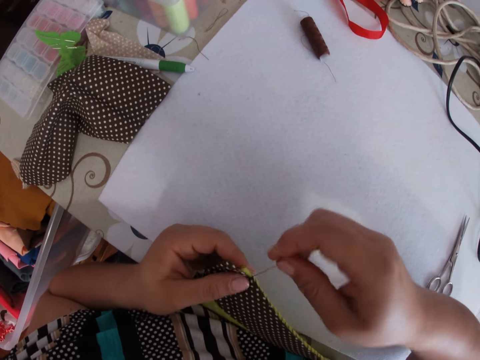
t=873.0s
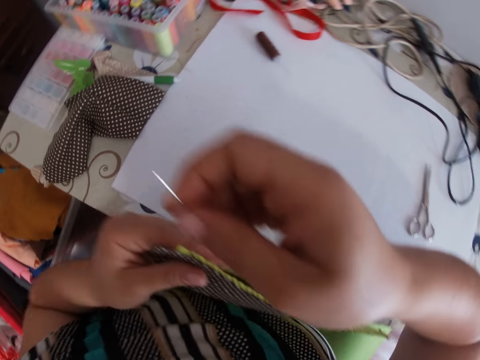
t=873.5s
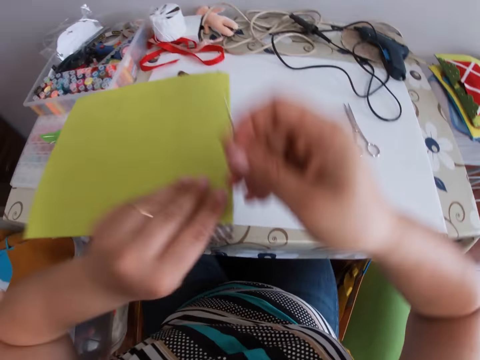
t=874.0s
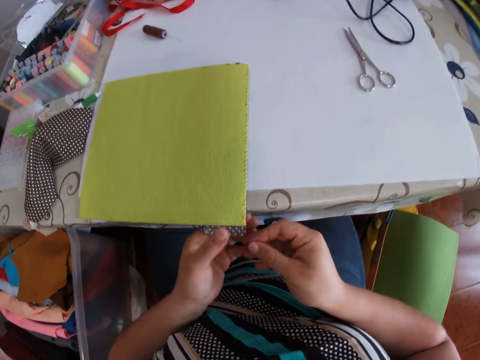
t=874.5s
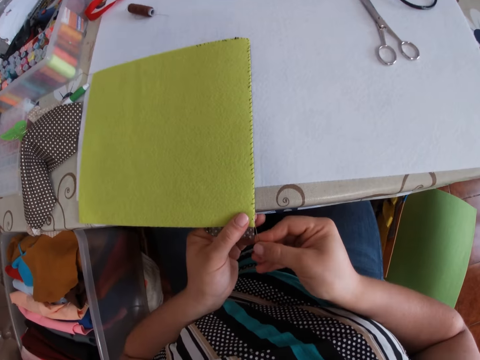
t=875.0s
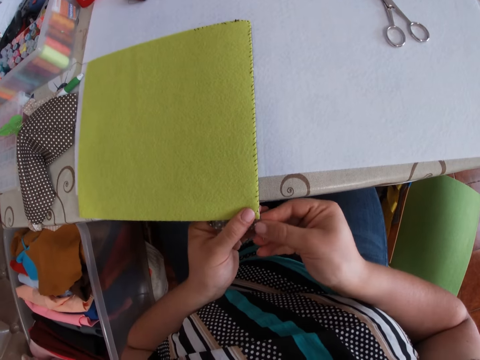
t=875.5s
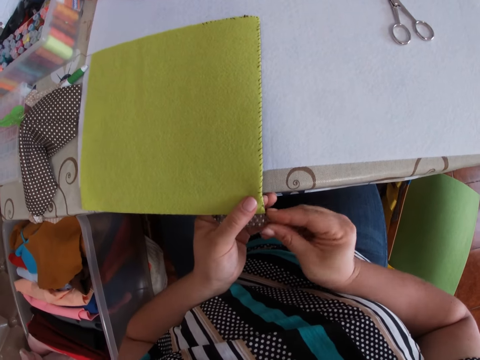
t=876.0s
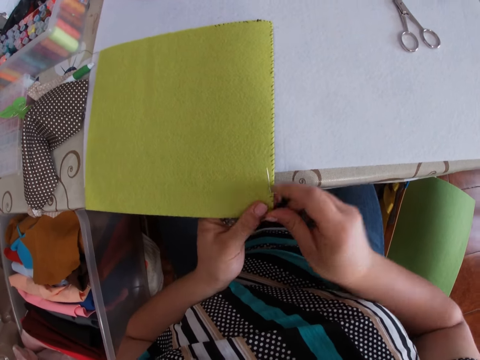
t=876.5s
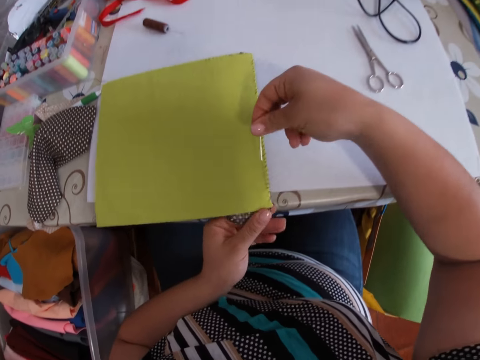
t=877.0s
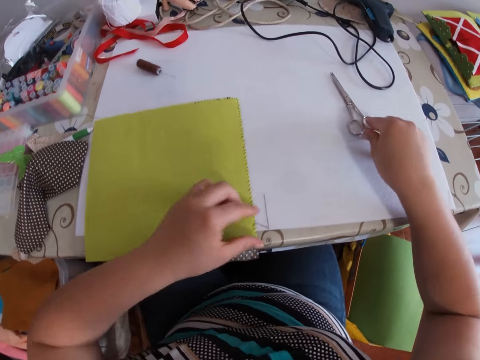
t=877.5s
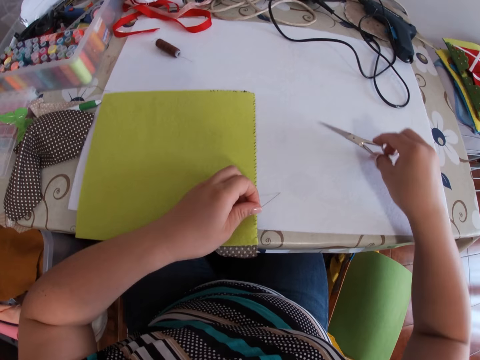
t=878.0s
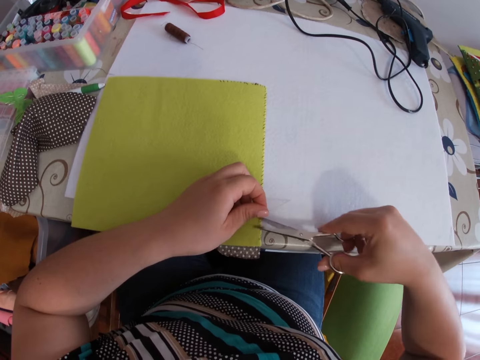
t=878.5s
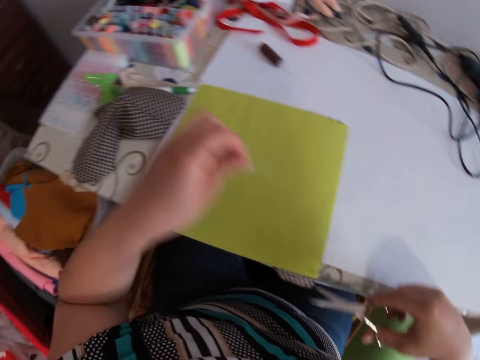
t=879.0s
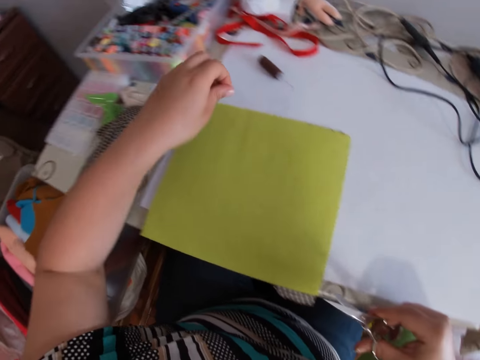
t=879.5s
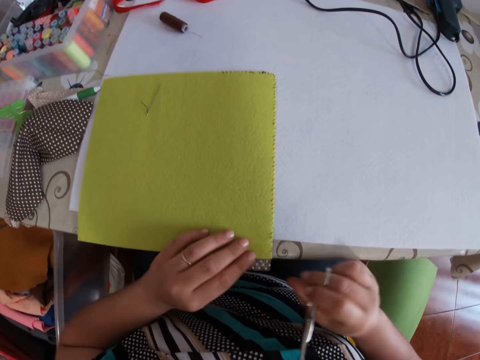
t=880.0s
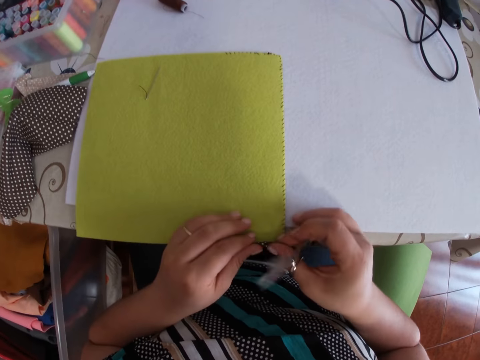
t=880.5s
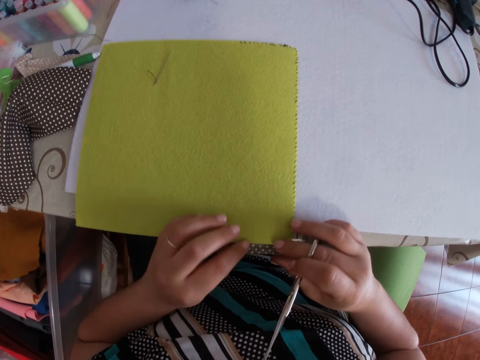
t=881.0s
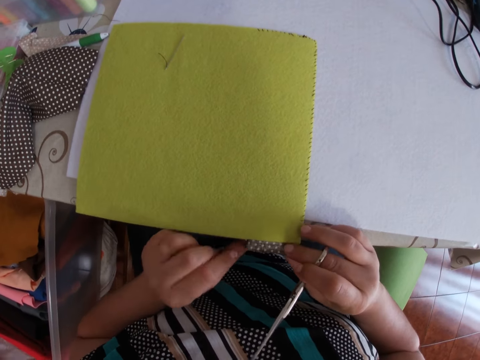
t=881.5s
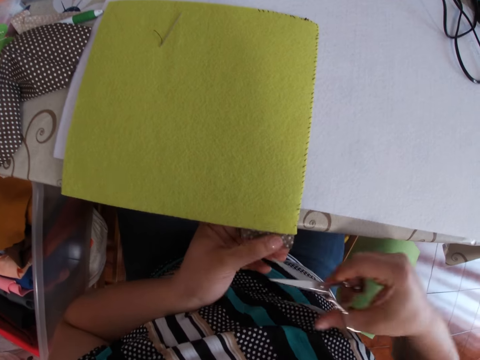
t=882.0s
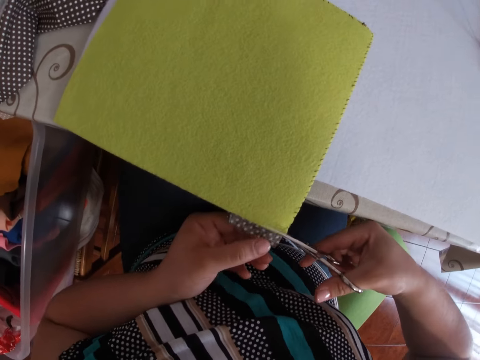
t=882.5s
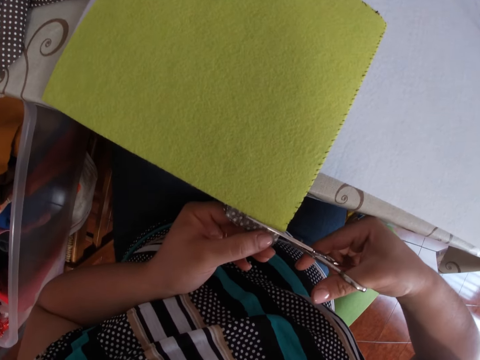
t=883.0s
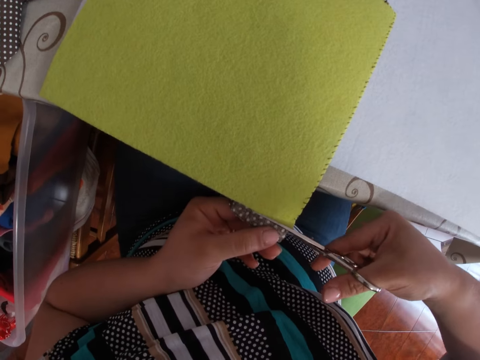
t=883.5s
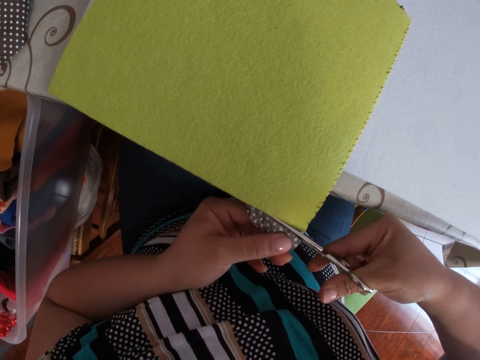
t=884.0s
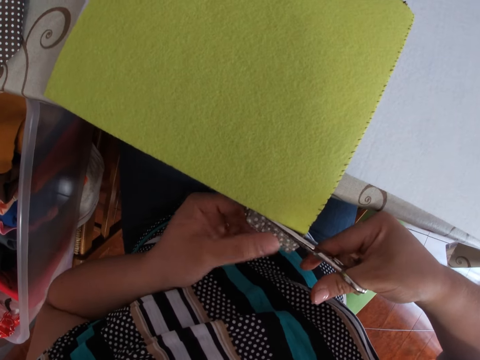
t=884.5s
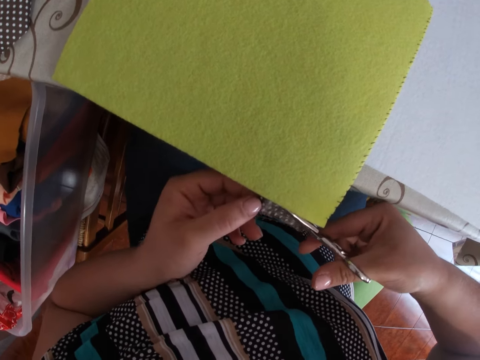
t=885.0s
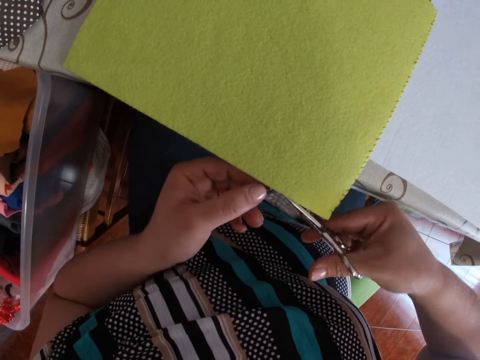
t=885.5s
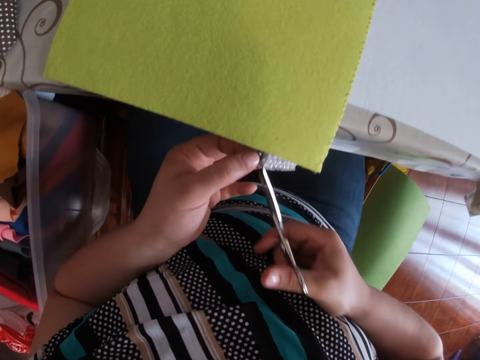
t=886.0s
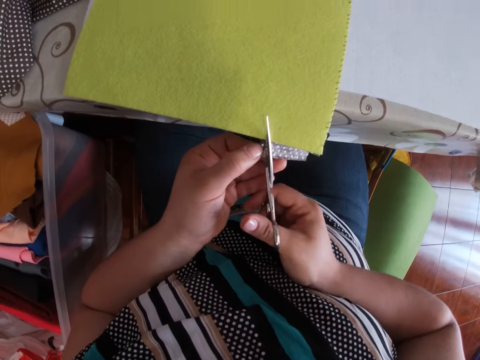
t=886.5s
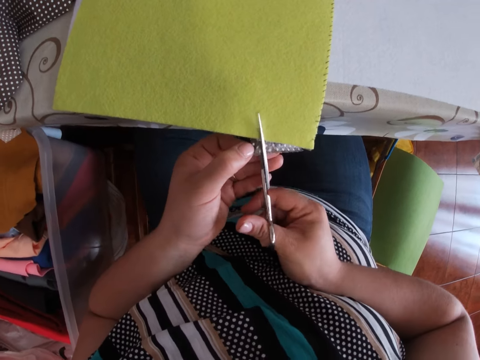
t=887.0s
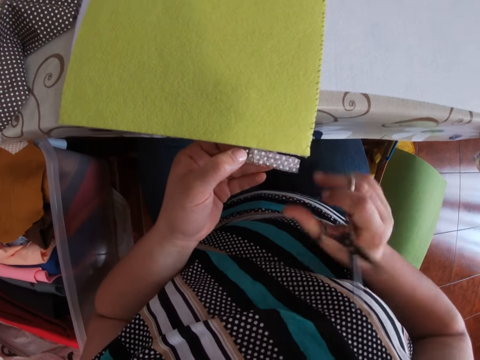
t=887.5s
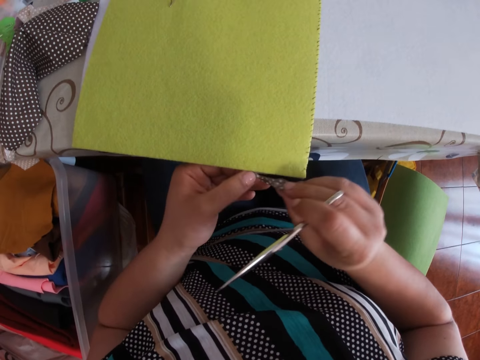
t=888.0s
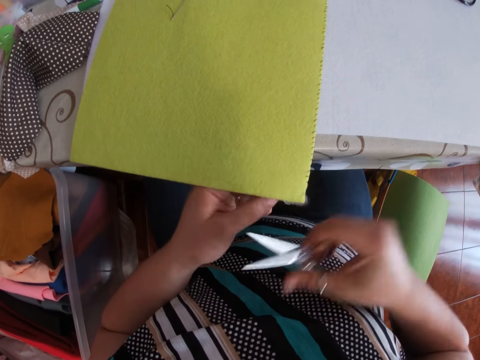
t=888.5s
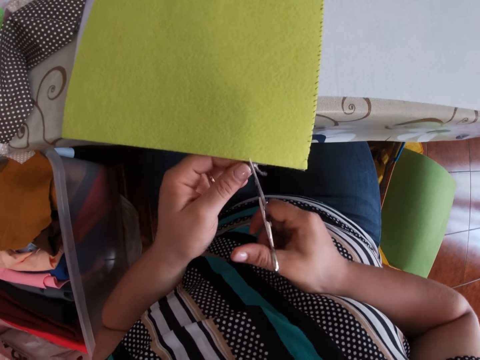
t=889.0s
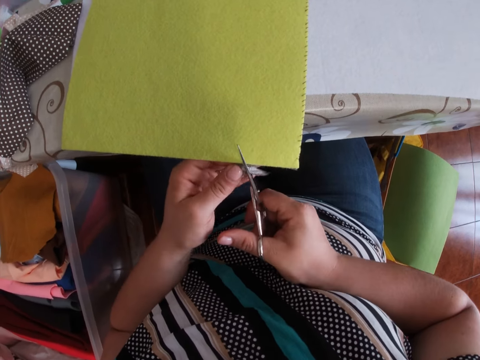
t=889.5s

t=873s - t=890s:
The camera wearer turns a cloth. They pierce the cloth with a needle and pull the thread. They pick up scissors from the table with the right hand. They cut the thread with the scissors in the right hand. They drop the needle on the piece of cloth with the left hand. They cut the cloth with the scissors. They cut the cloth with the scissors again.

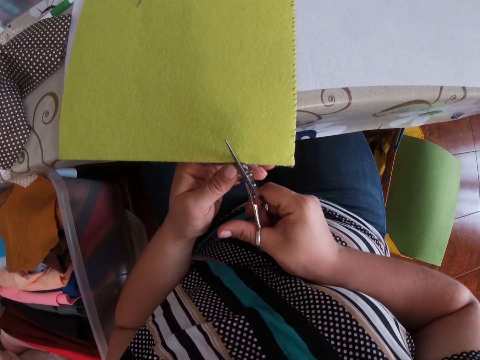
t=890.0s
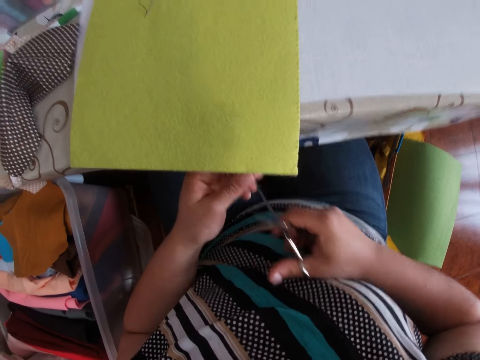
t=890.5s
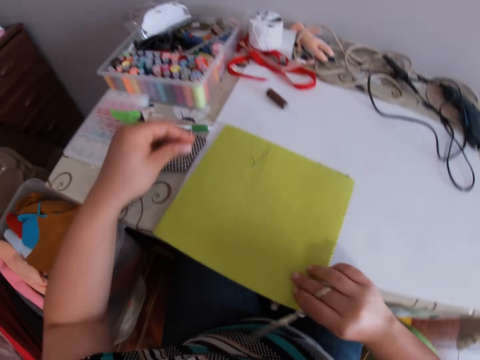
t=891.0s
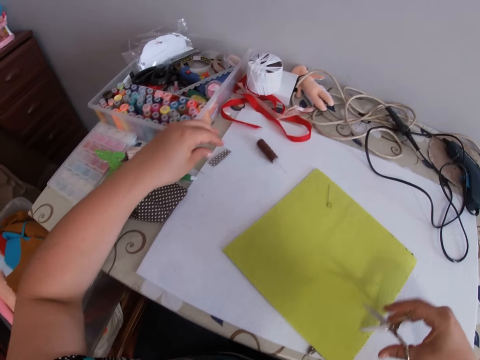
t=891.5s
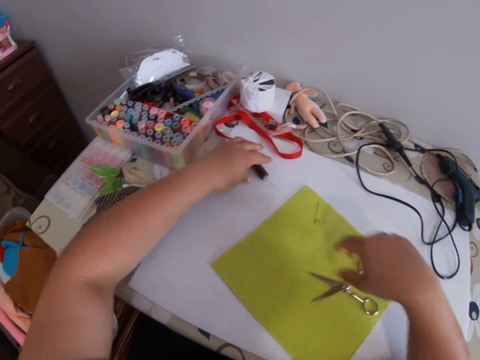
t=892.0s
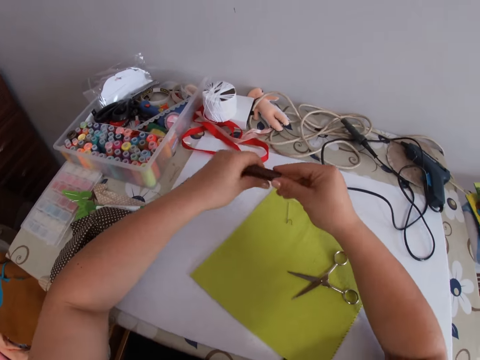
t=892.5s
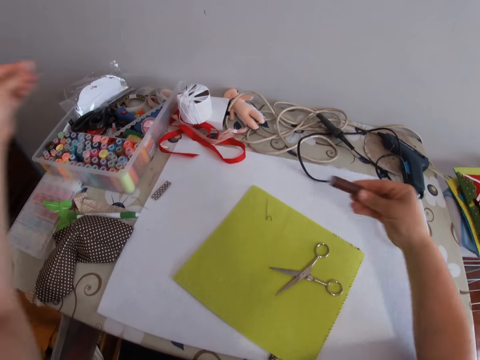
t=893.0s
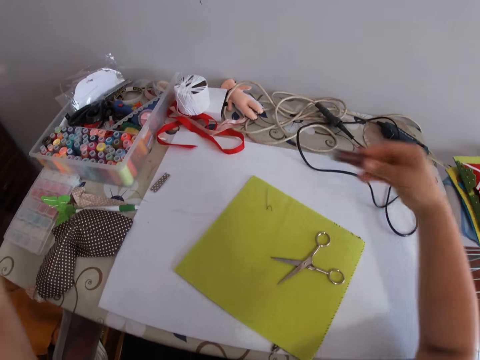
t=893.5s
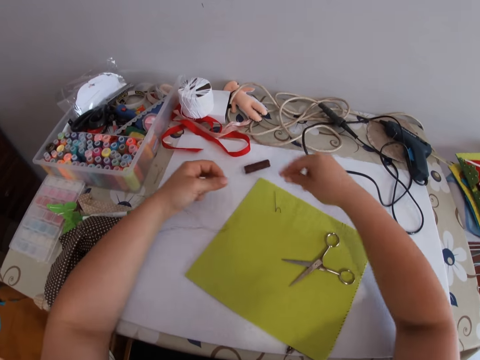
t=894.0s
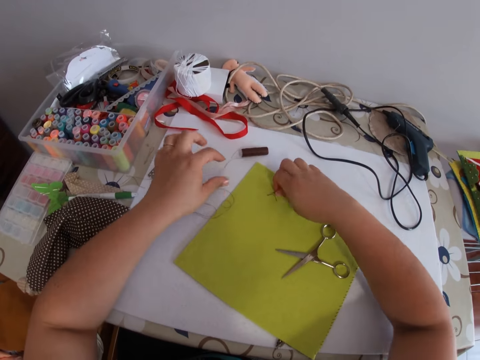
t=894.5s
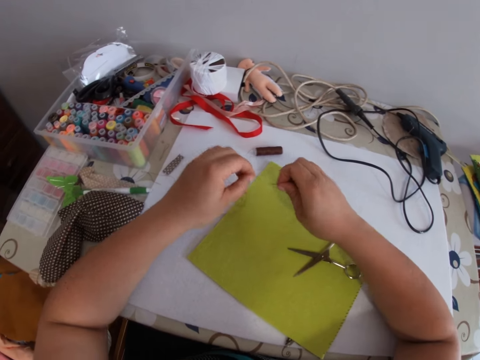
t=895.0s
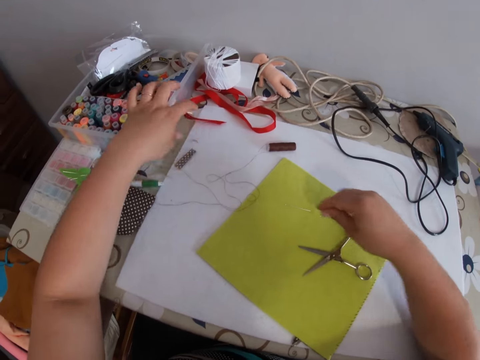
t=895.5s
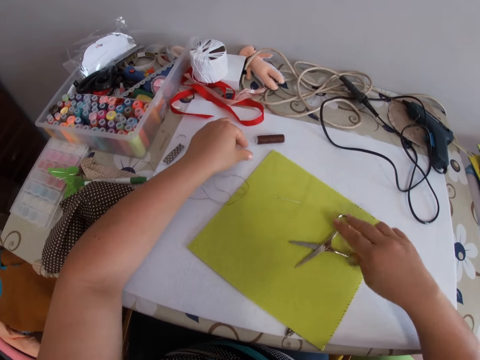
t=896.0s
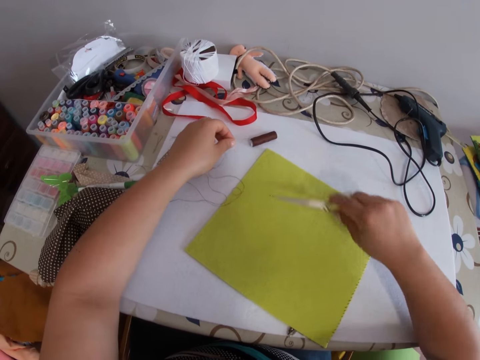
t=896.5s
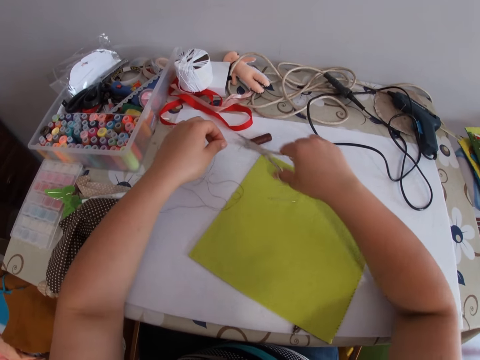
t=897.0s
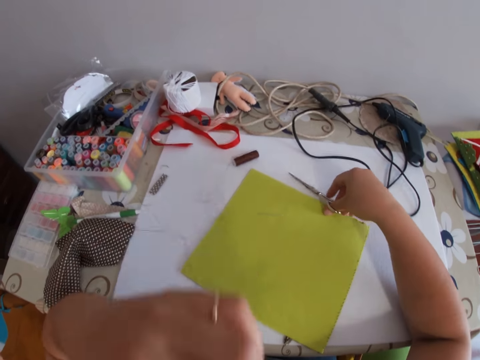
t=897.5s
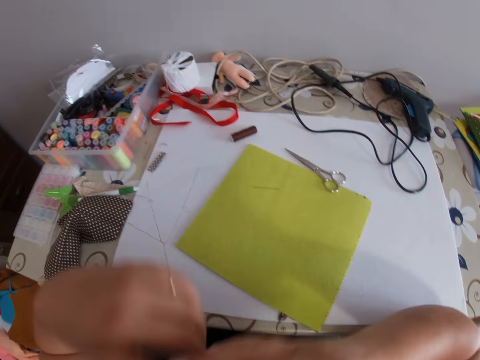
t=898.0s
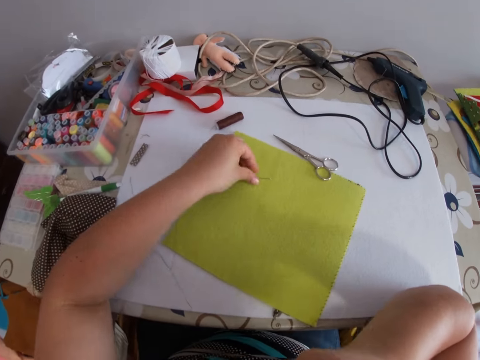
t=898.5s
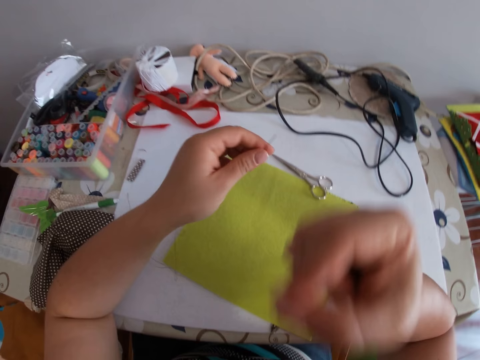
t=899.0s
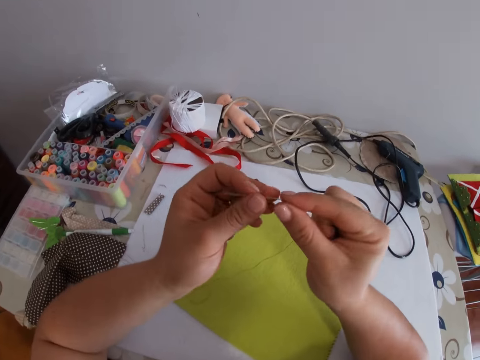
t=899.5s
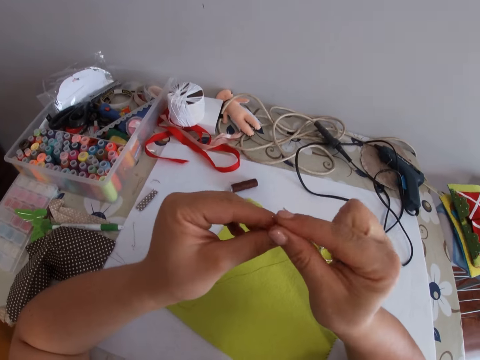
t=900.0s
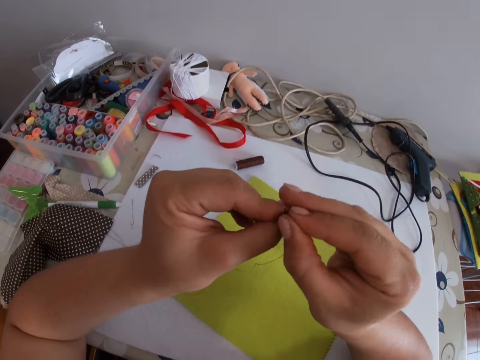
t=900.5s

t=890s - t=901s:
The camera wearer cuts a cloth with scissors. They move the cloth. They drop the cloth on the table with the left hand. They drop the scissors on the table with the right hand. They pick up thread on the table with the left hand. They pull the thread and drop the thread. They pick up a needle on the table with the right hand. They pick up the scissors from the table with the right hand. They cut the thread with the scissors. They lift the thread. They drop the scissors on the table with the right hand. They pick up the needle.
